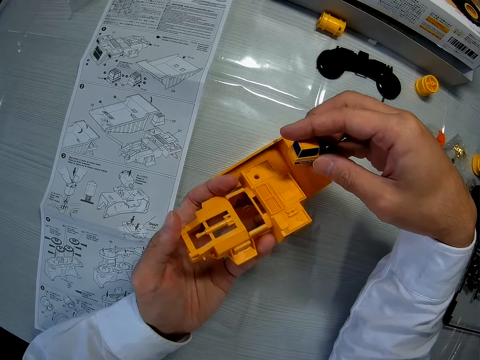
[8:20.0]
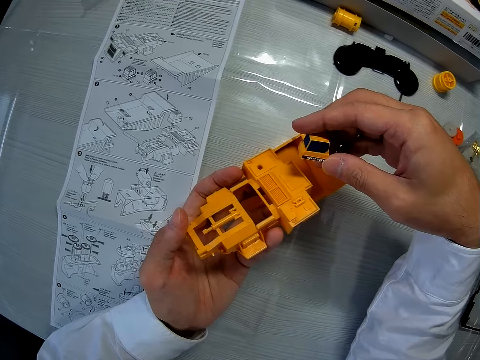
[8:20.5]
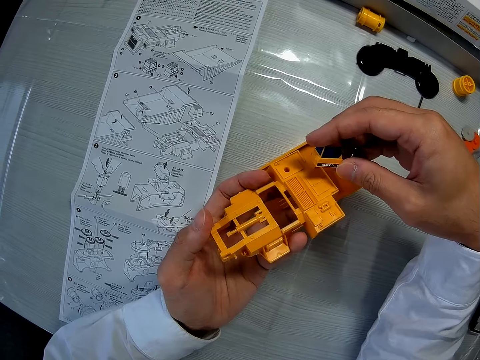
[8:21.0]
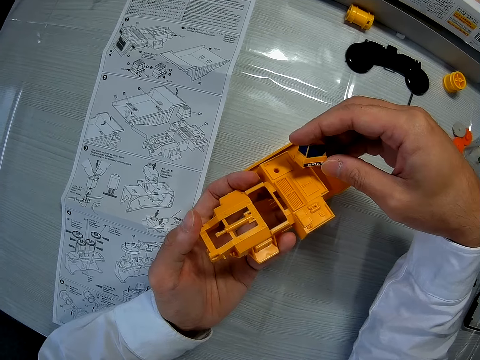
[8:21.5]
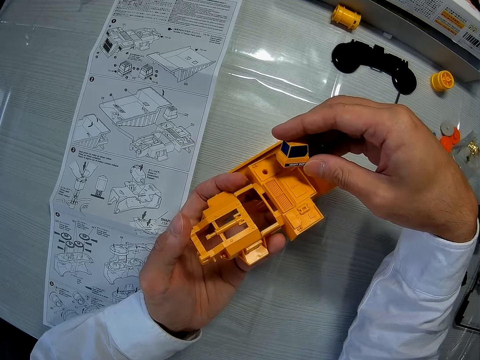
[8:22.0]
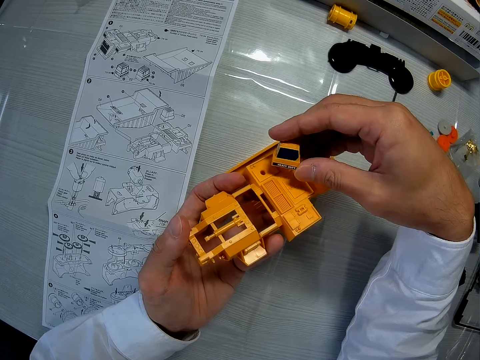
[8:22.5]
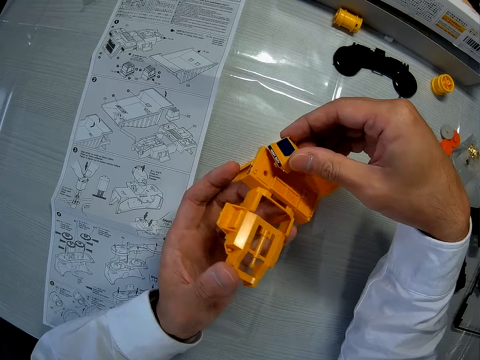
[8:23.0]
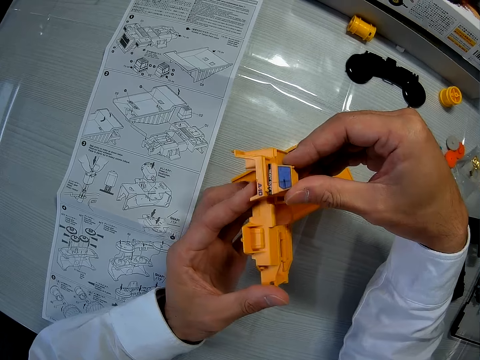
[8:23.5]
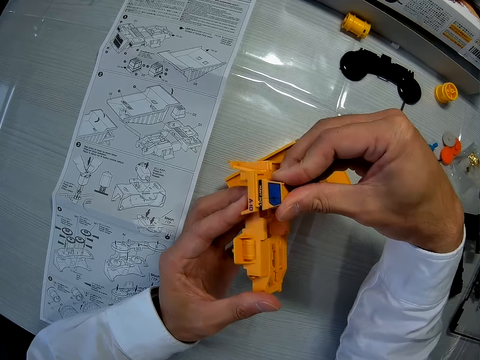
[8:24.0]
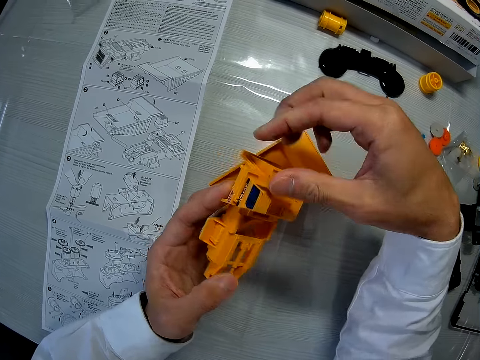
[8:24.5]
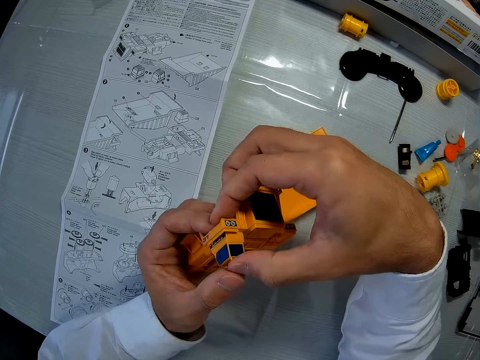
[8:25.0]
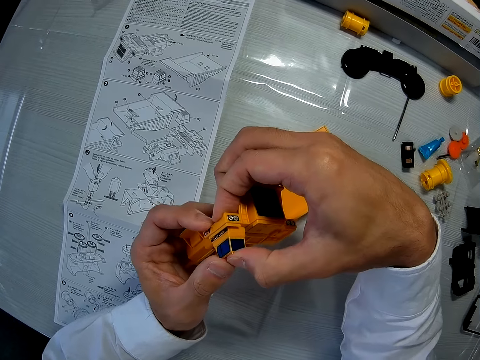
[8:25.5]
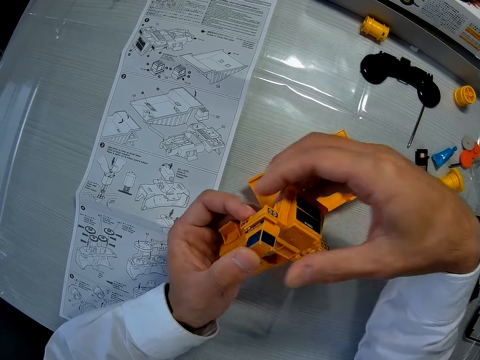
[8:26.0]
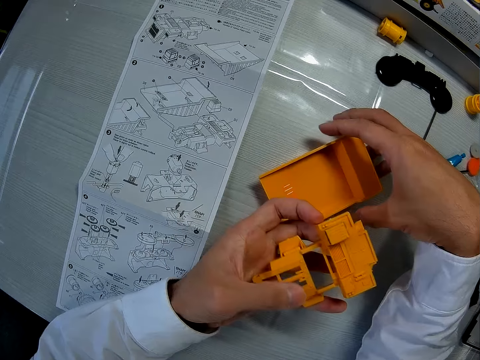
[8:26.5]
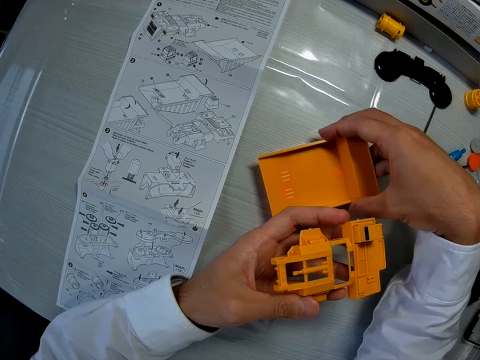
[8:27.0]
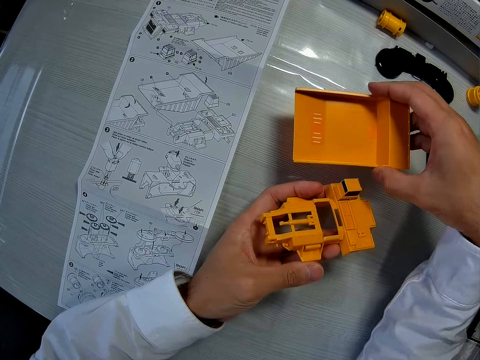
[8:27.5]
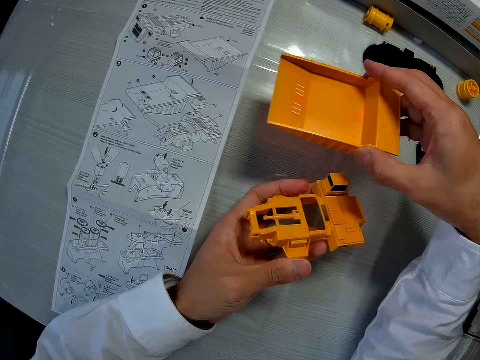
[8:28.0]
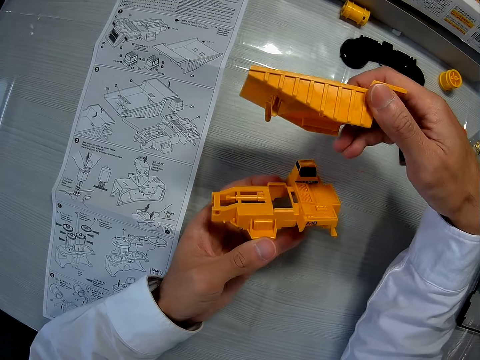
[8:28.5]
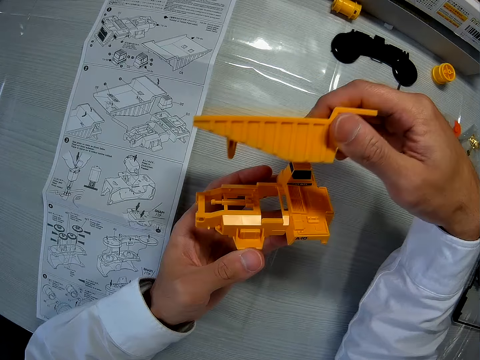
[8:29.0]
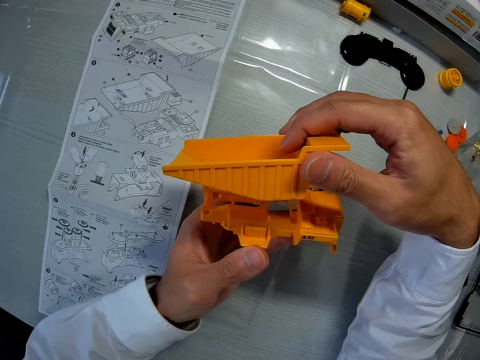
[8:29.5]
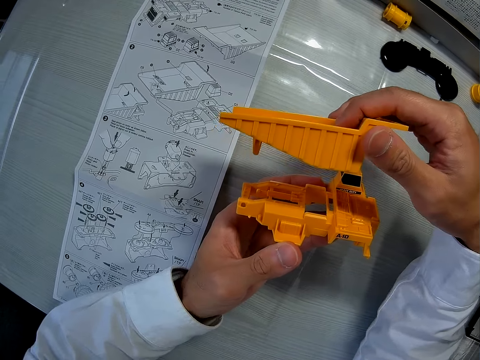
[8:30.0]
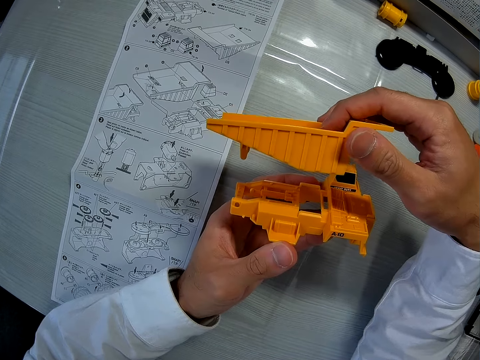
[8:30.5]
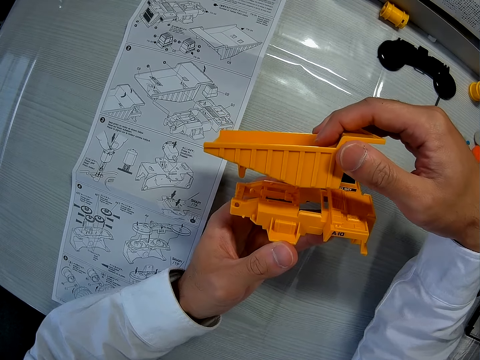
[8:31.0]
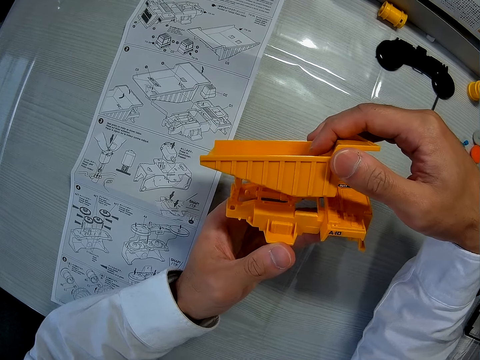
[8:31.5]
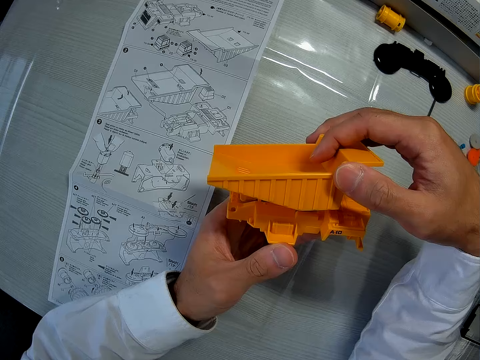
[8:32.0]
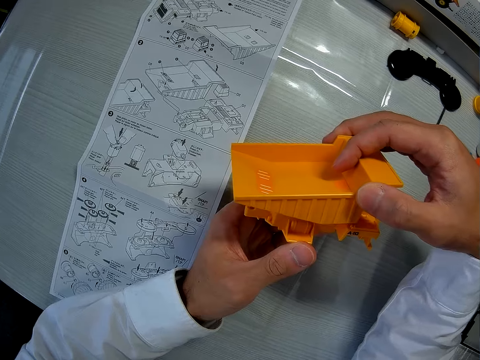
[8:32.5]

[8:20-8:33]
The camera wearer turns a dismantled part of a toy. He fixes the toy car's part on another toy car's part. He turns the dismantled parts of the toy. He presses the dismantled parts of the toy. He picks up another dismantled part of the toy on the table with his right hand. He lifts the dismantled parts of the toy.

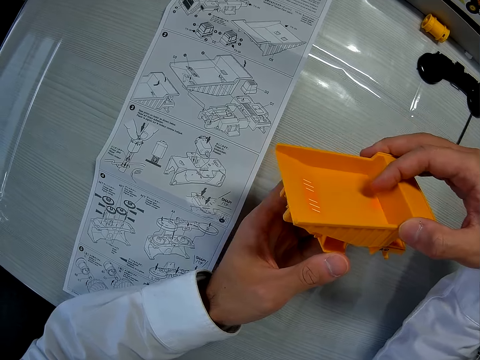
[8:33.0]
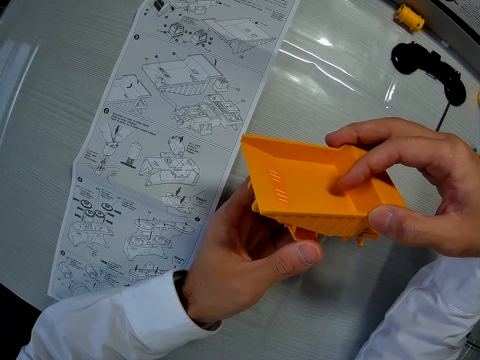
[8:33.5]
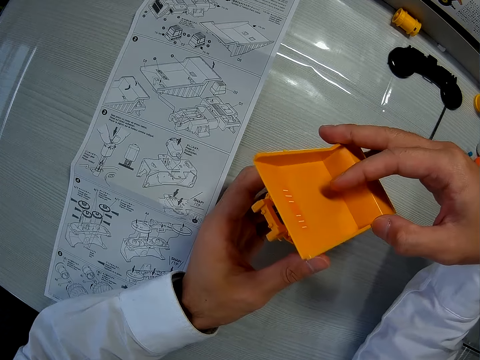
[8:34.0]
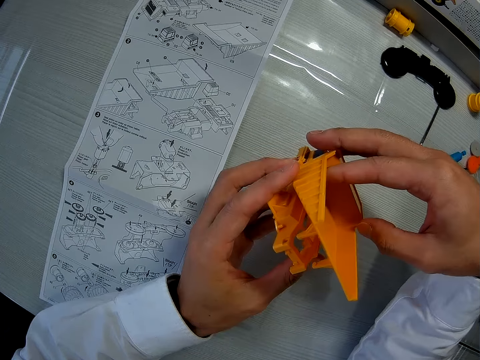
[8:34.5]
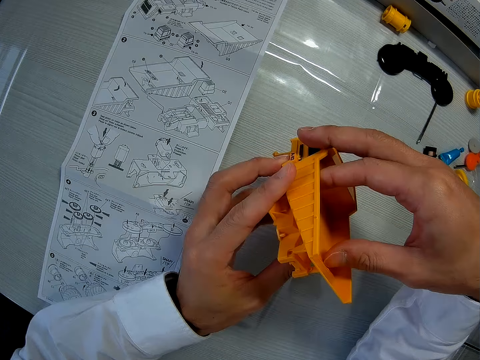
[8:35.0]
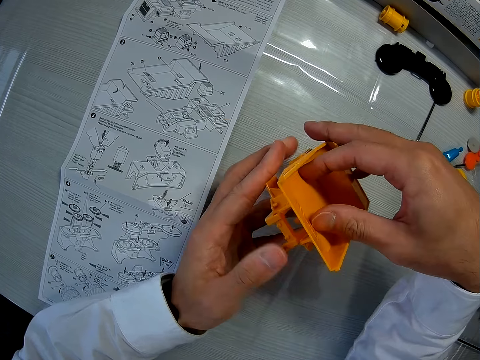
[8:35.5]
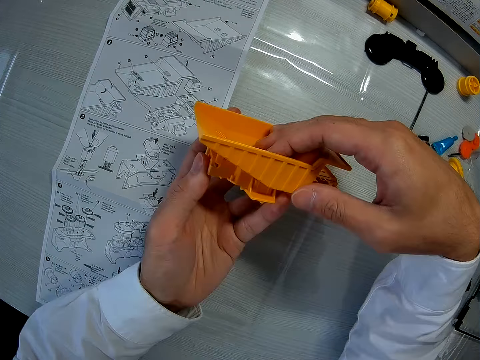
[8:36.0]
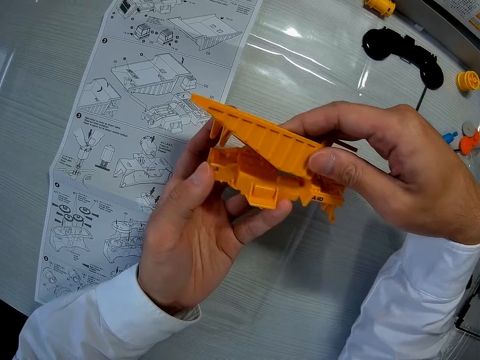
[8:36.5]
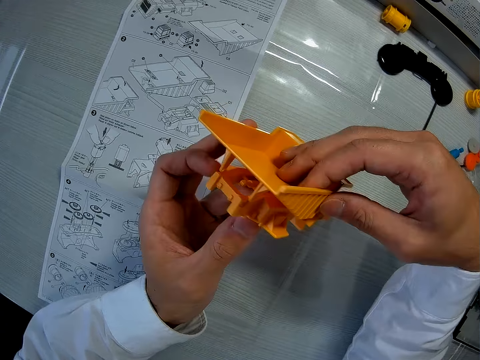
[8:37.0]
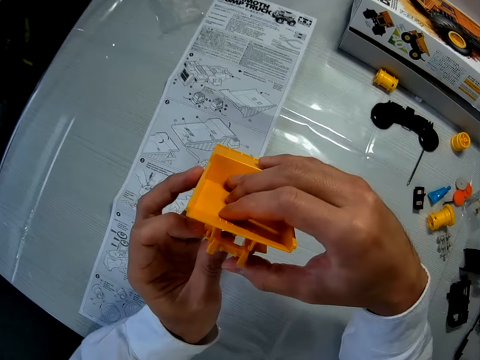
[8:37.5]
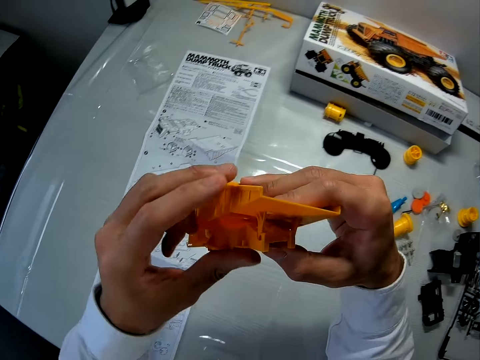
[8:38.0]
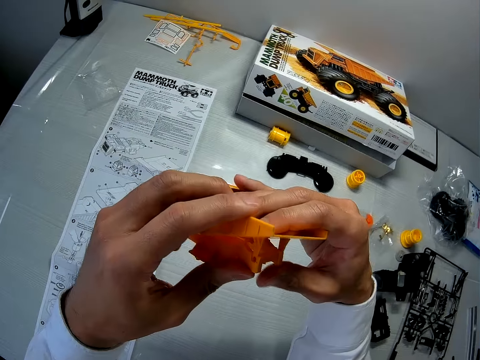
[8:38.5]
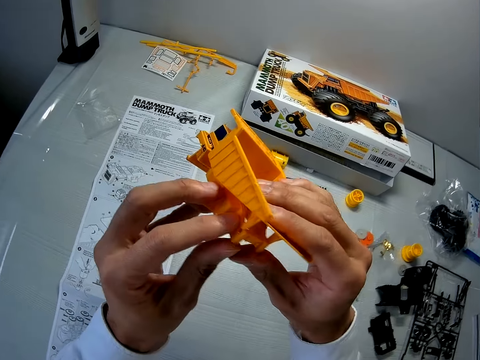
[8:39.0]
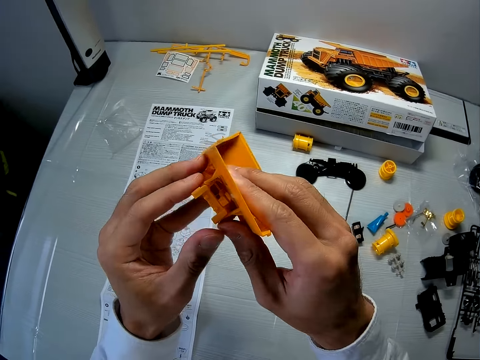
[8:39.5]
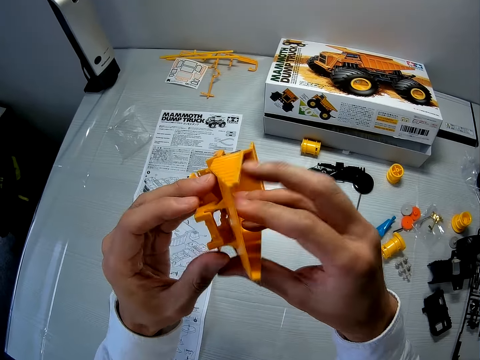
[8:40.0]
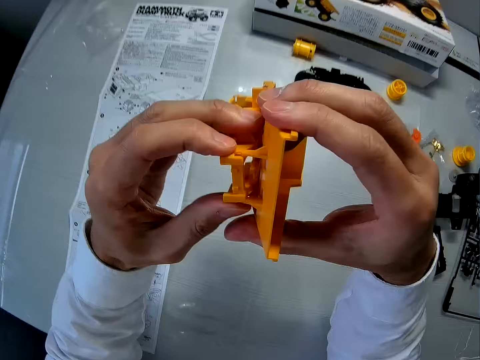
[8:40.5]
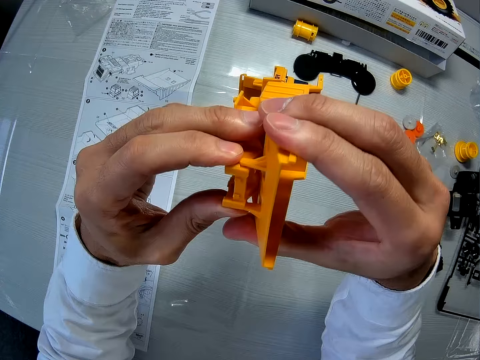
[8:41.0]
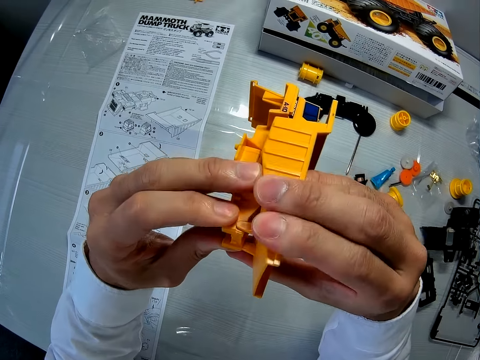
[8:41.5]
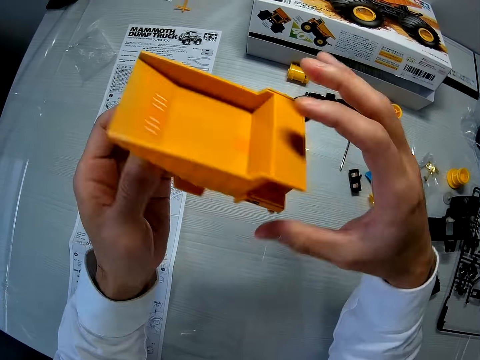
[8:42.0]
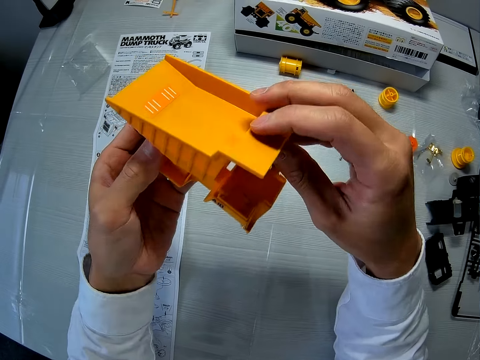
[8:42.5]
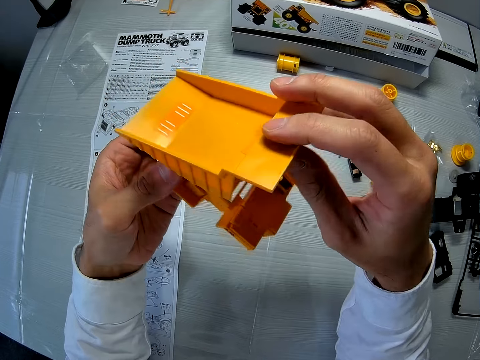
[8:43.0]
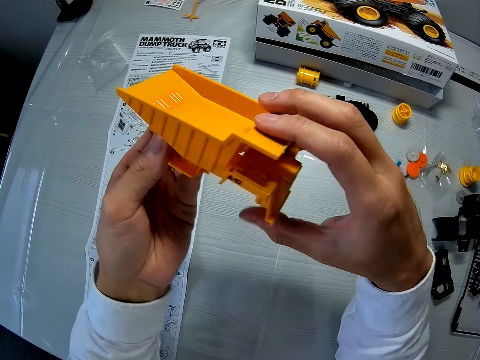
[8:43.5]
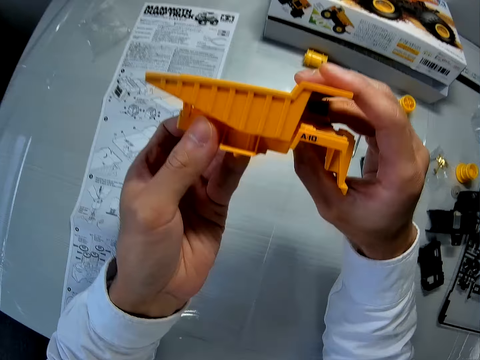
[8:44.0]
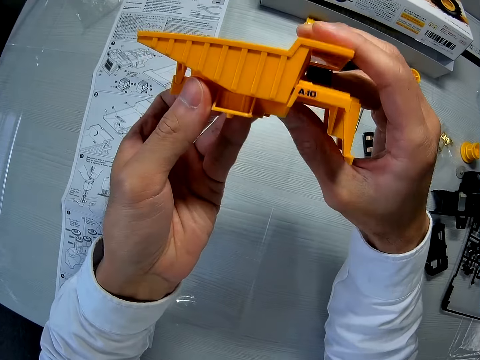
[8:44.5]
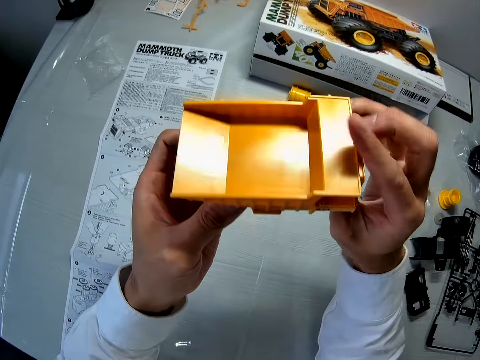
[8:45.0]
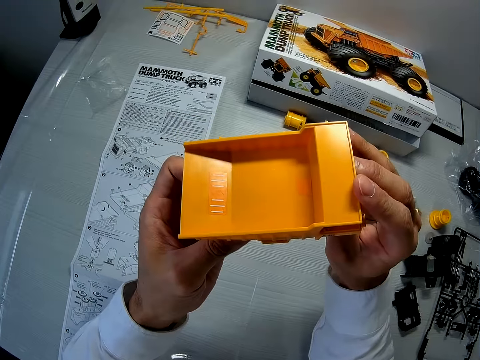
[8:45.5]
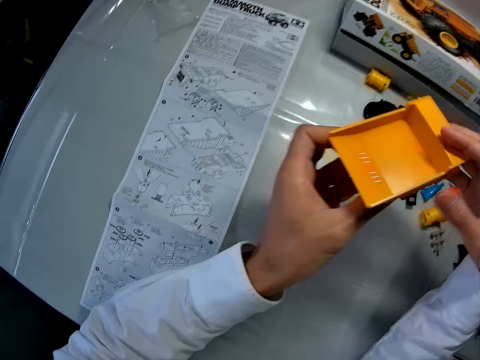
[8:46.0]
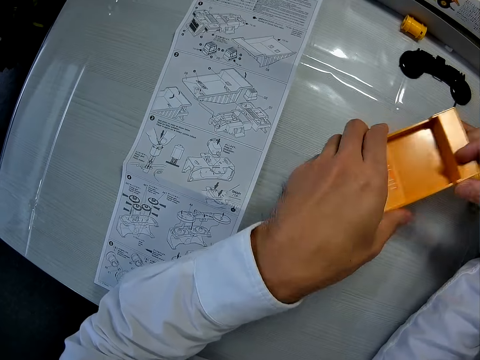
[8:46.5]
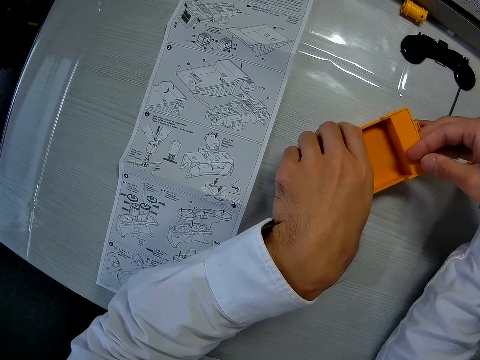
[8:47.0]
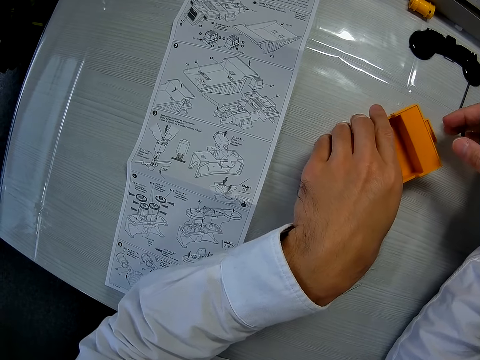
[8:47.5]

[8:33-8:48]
The camera wearer couples the toy car's parts together. They turn the toy. They lift the toy, rotate the toy, press the toy, move the toy, rotate the toy, and hold the toy. They rotate the toy. They lift the toy, hold the toy, and rotate the toy. They place the toy on a table.
